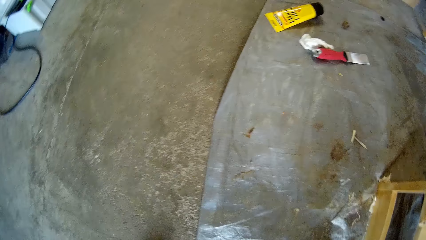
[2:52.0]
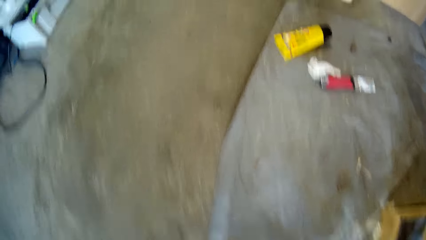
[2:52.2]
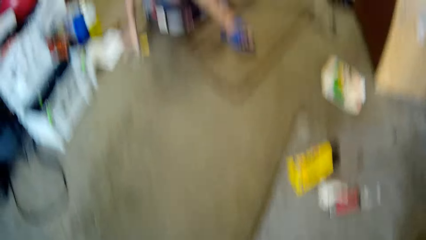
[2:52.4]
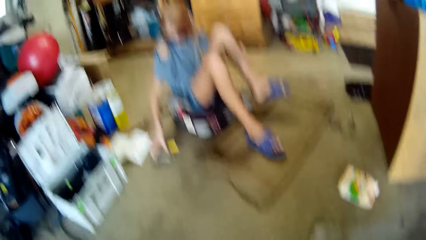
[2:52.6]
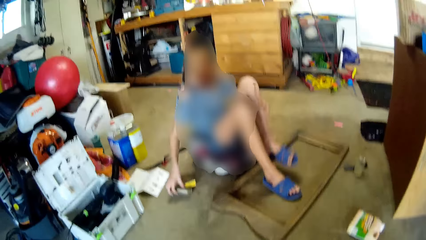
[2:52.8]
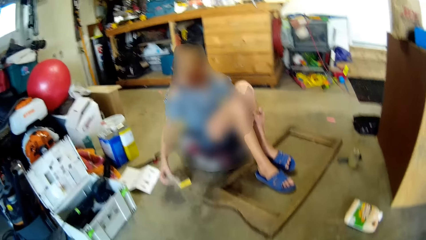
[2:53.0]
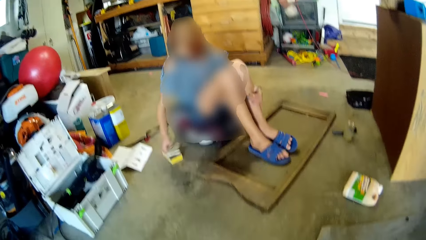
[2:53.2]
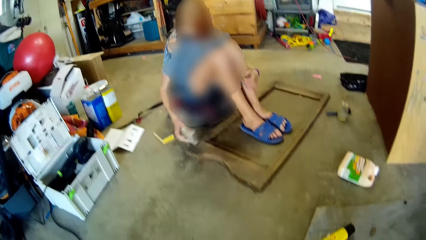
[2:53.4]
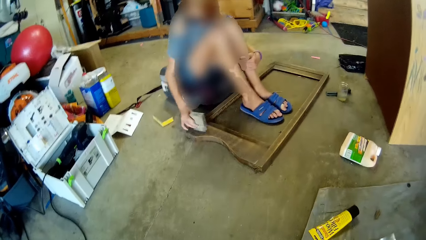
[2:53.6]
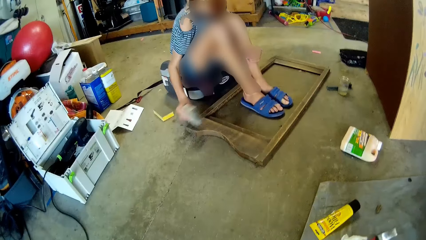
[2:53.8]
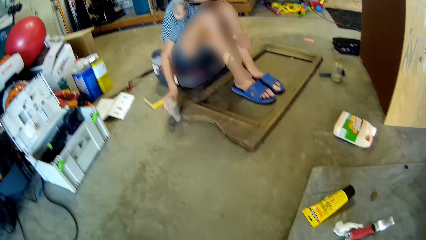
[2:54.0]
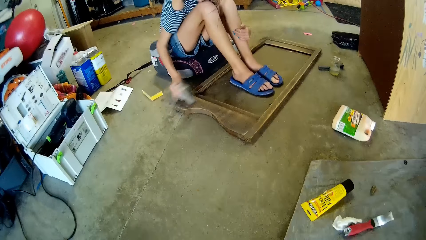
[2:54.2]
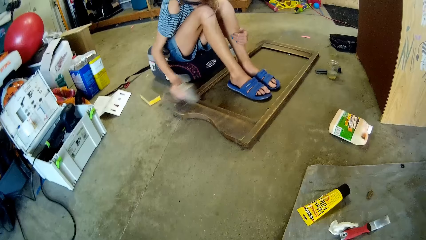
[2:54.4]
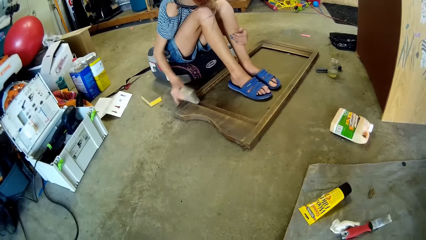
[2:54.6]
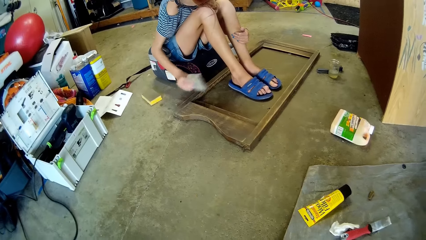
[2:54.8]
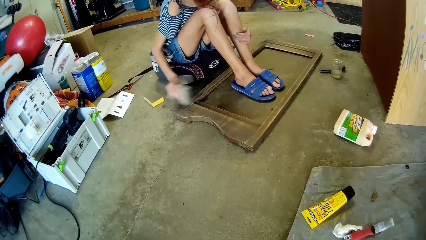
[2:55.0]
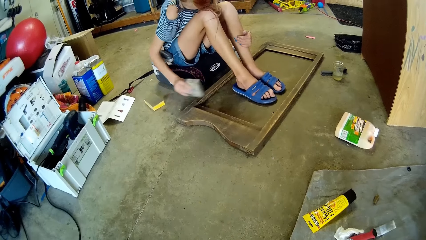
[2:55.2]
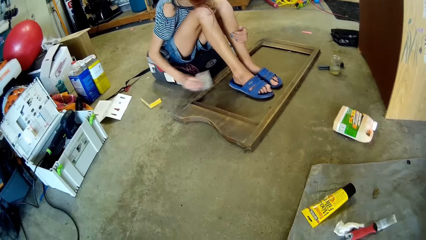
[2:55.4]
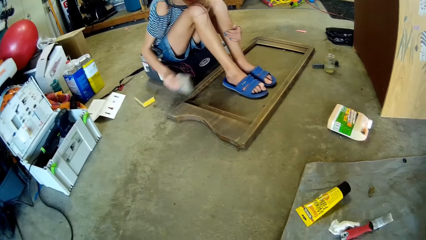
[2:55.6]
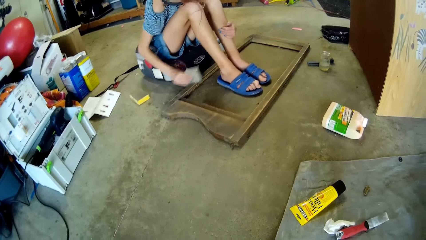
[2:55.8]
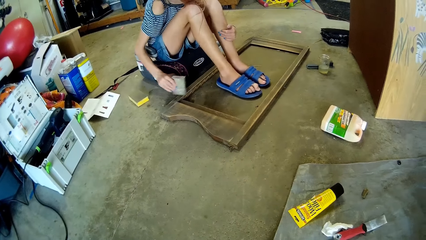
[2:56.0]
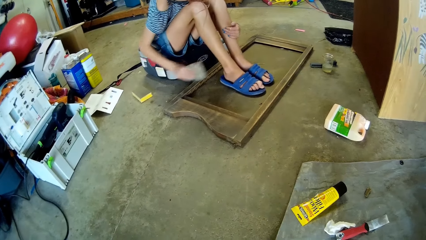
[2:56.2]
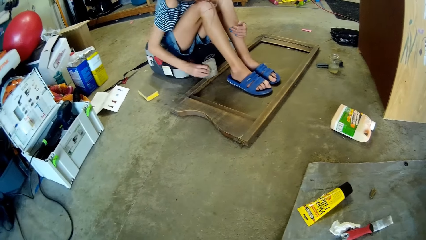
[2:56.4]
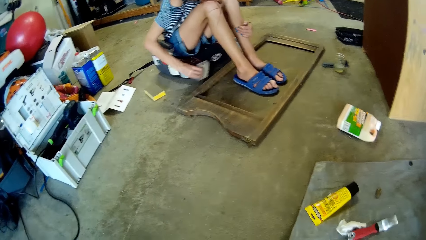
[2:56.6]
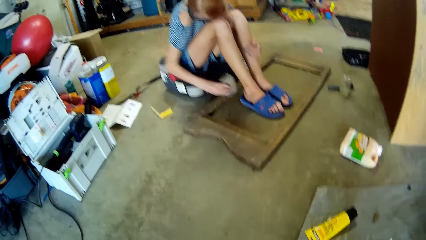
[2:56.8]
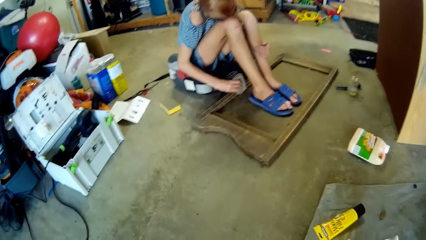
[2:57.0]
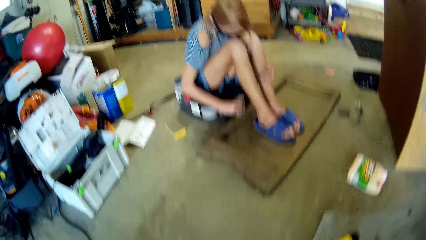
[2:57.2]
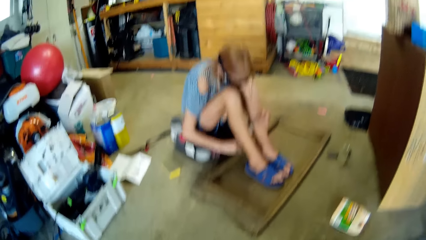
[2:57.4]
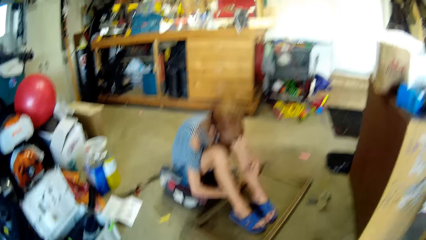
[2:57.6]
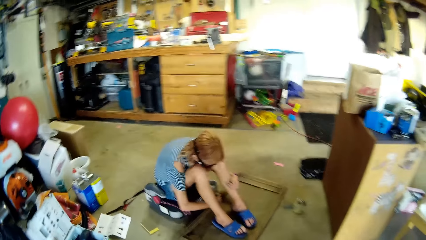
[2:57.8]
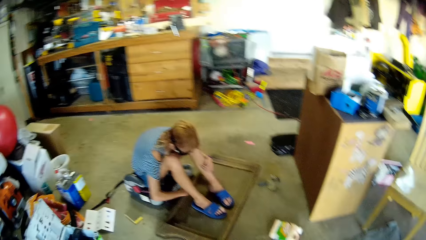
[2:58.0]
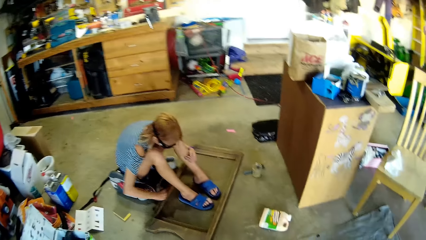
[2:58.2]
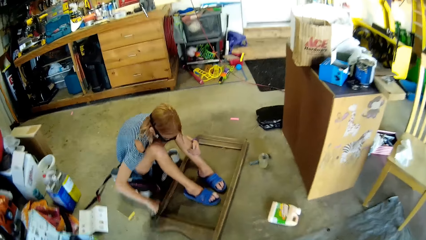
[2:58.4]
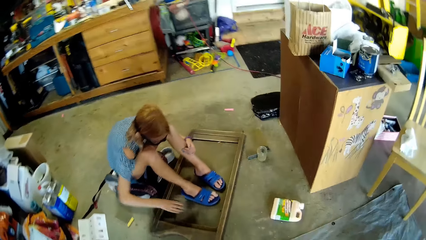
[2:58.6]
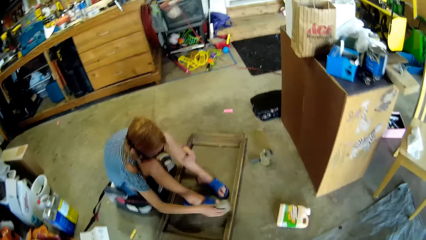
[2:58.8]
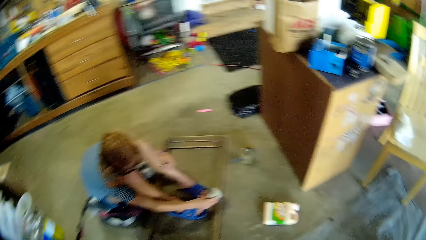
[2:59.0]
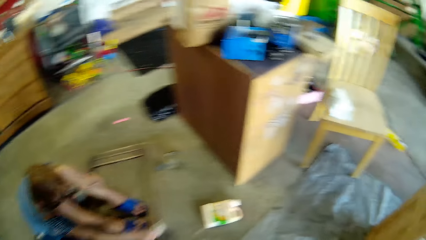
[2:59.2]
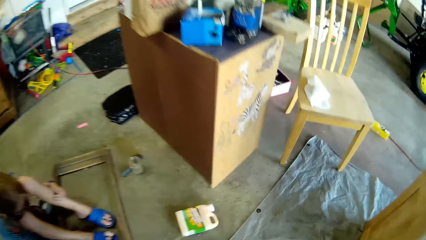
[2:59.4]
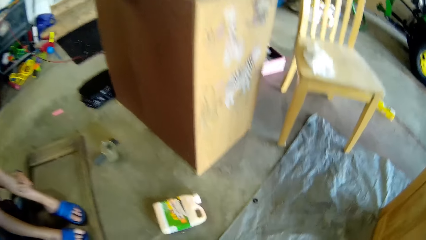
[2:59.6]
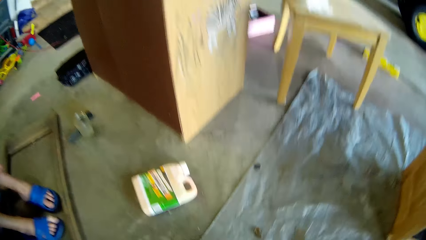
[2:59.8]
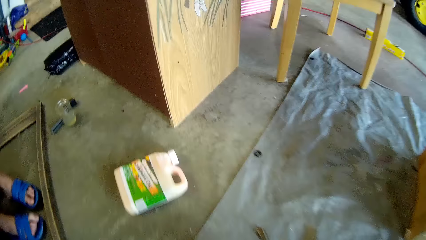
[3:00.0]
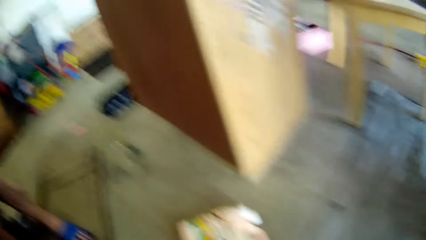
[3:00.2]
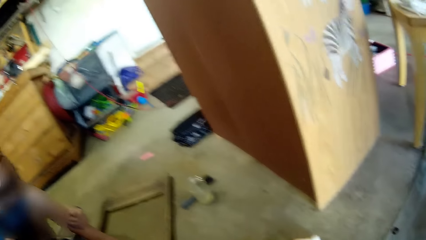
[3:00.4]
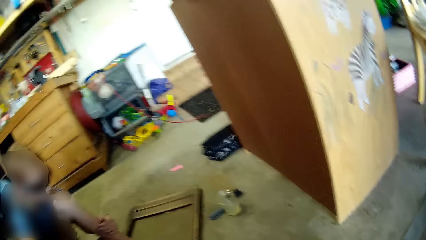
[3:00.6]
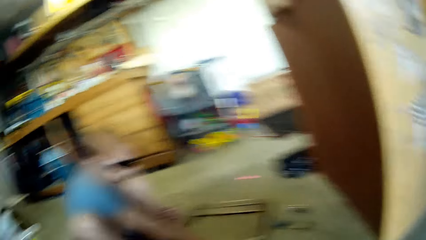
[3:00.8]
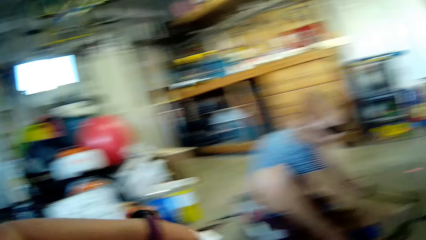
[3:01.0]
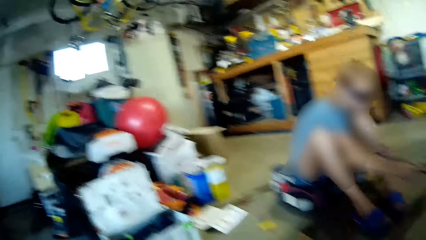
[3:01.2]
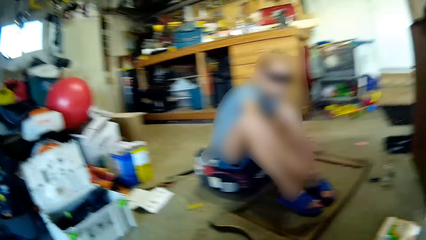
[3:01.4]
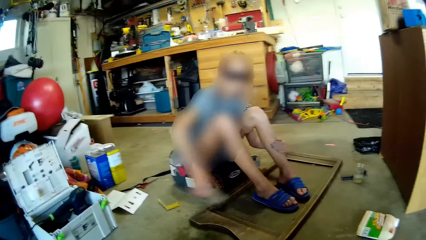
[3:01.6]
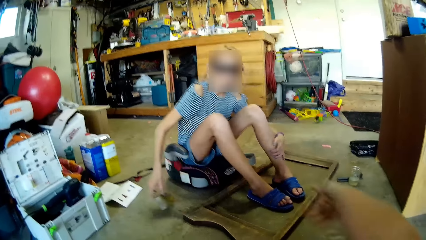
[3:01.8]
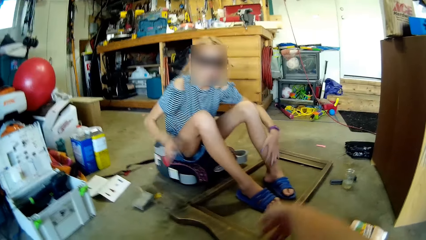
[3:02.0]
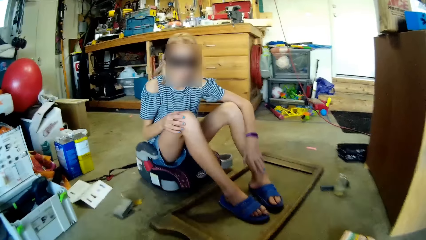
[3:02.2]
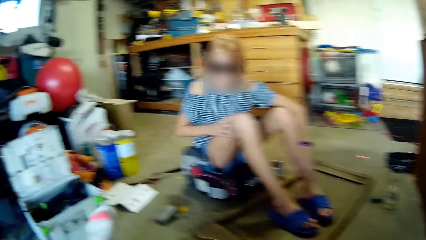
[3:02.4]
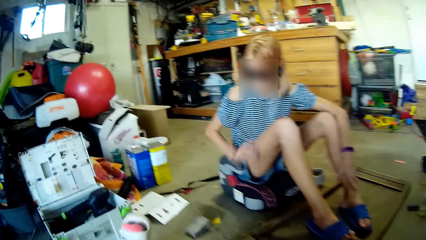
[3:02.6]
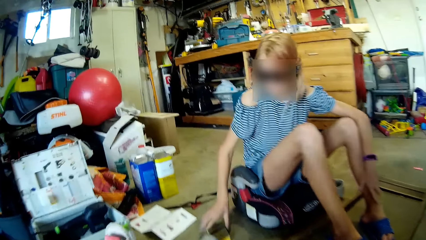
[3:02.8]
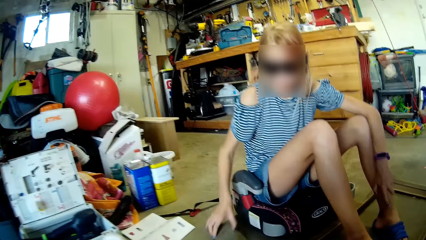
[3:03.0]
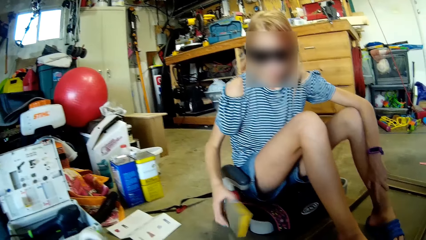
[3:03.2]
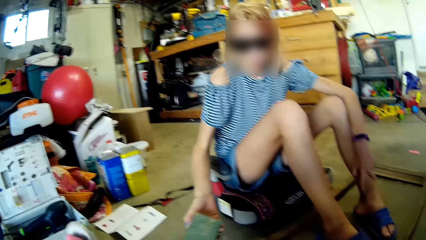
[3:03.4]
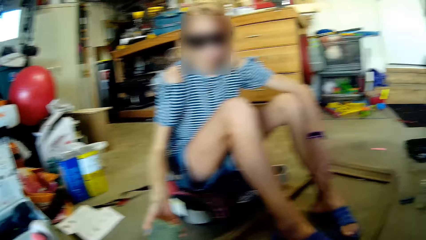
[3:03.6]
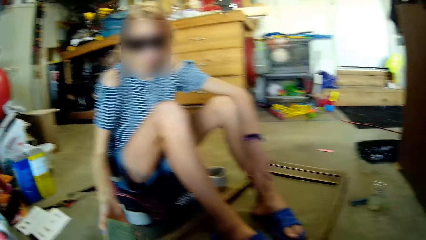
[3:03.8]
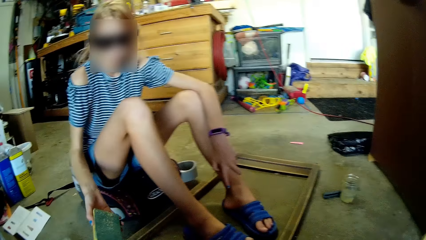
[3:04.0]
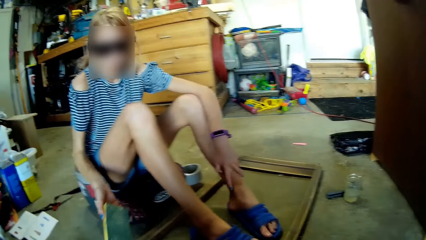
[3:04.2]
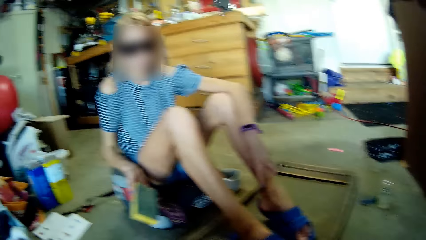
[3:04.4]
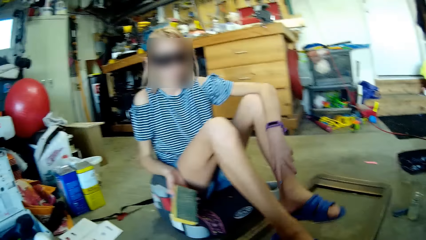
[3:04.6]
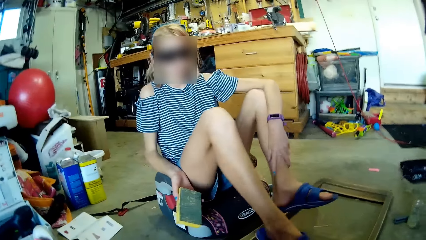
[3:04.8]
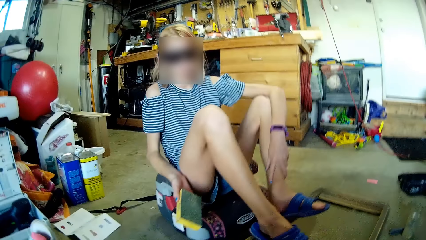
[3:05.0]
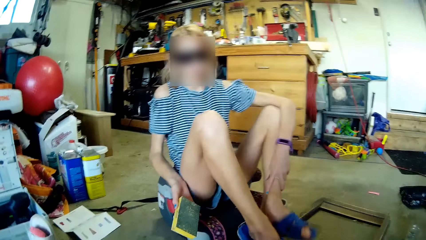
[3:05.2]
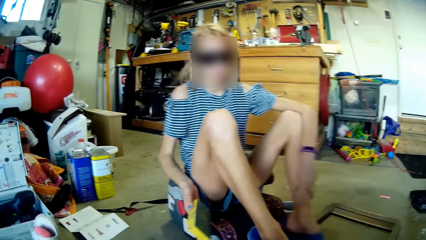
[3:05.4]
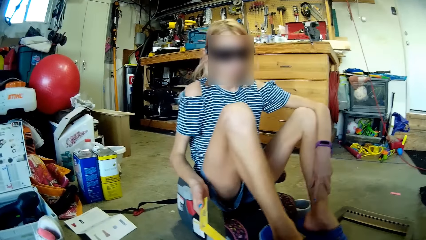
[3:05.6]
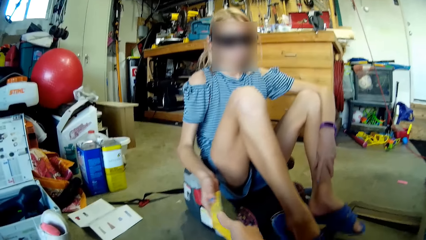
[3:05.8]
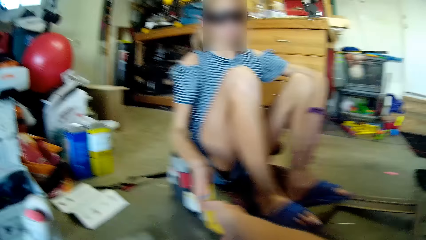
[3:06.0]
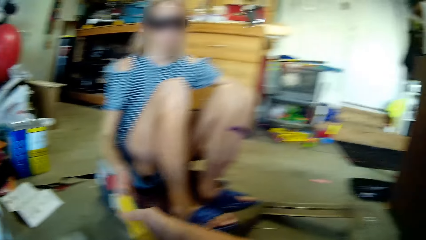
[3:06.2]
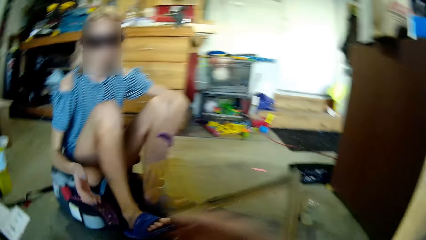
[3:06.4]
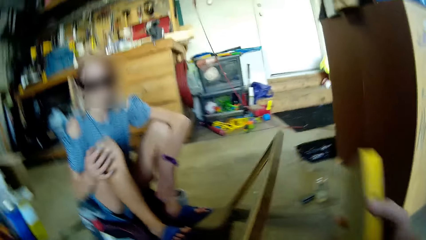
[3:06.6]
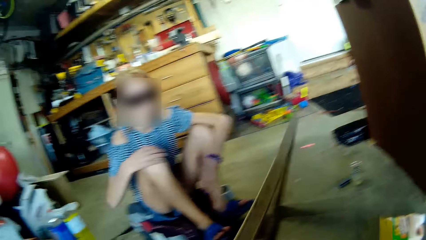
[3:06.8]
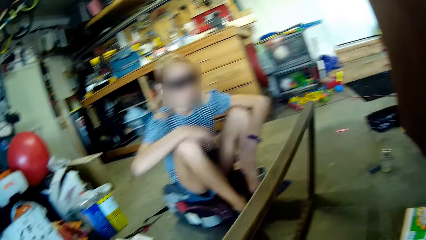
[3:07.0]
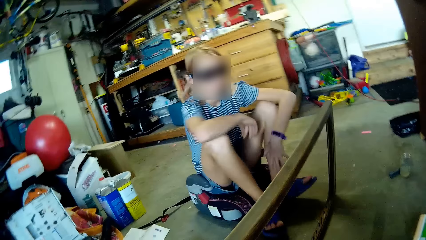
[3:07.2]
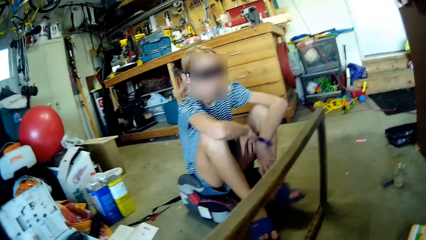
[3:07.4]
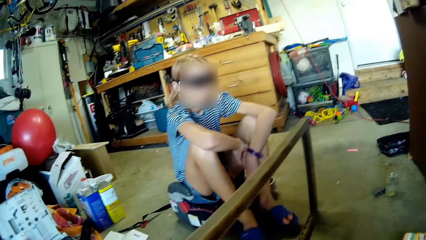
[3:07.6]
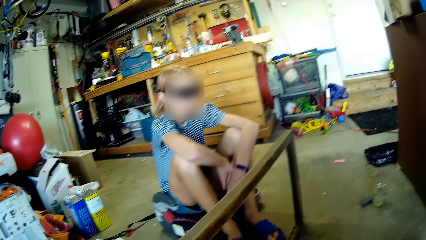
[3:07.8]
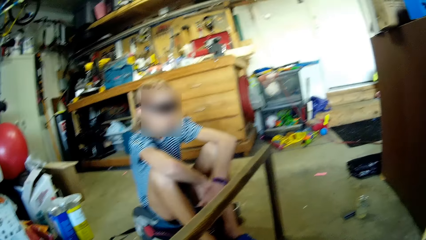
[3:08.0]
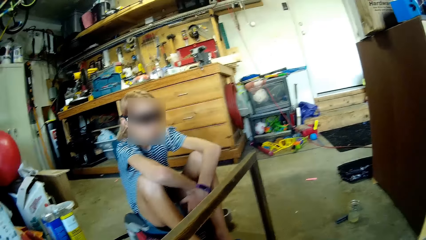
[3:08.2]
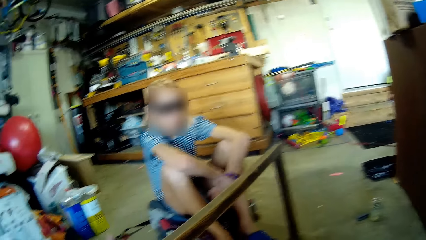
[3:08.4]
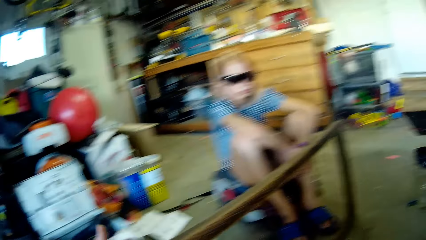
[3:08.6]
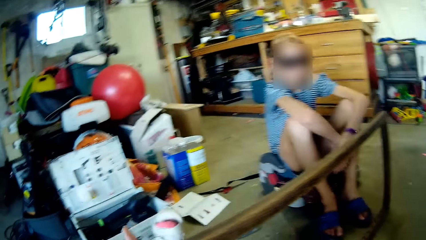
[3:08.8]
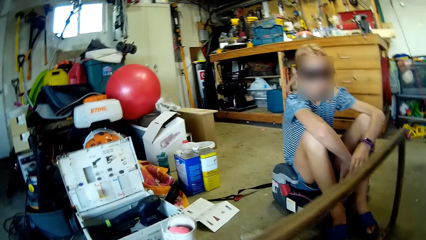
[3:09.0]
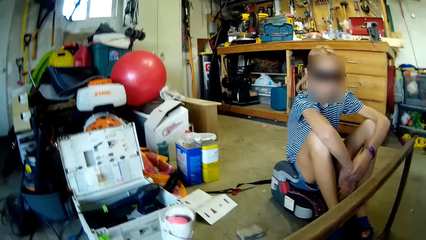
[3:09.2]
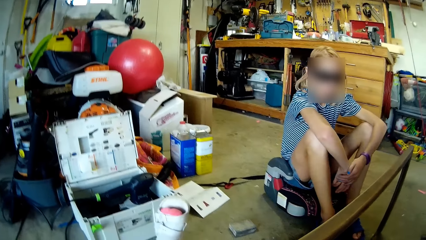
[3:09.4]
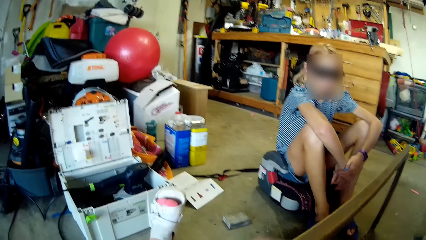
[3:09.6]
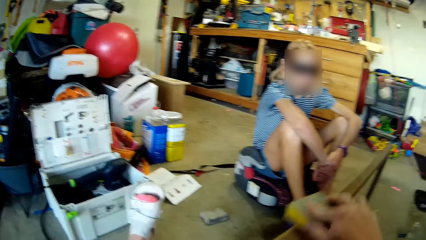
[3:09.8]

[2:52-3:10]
A lady picks up a sandpaper from the floor. The lady smoothens a wood with the sandpaper. The camera wearer walks. The lady places down the sandpaper and picks up the sandpaper. The camera wearer takes the sandpaper from the lady. They scrub the frame.
